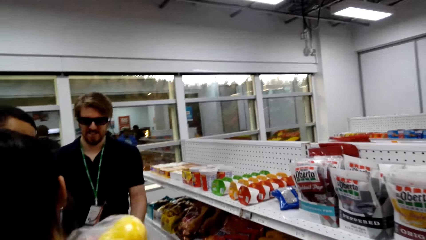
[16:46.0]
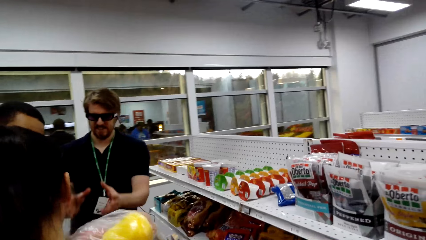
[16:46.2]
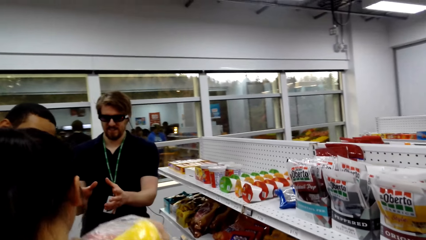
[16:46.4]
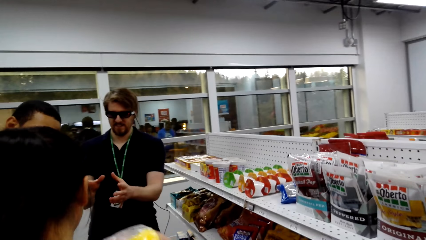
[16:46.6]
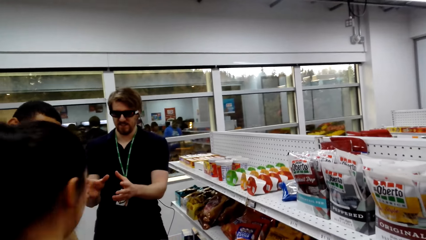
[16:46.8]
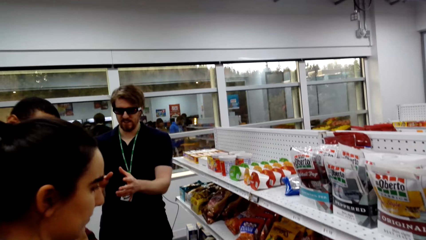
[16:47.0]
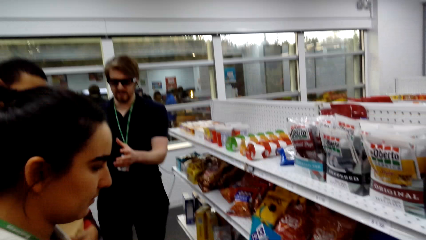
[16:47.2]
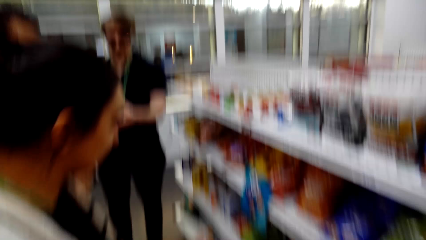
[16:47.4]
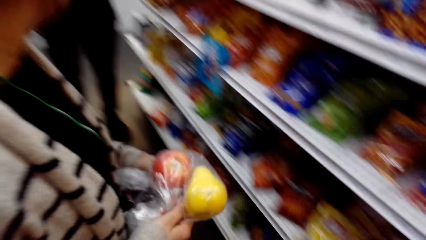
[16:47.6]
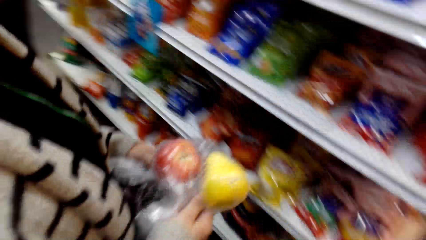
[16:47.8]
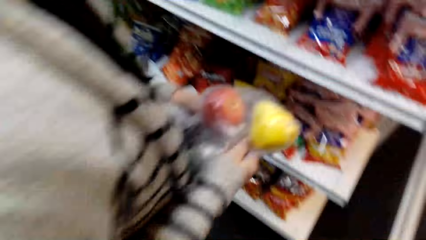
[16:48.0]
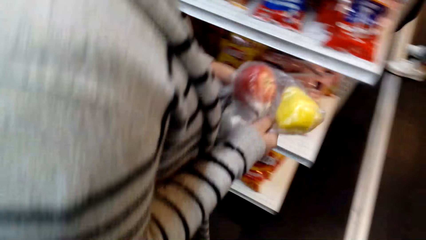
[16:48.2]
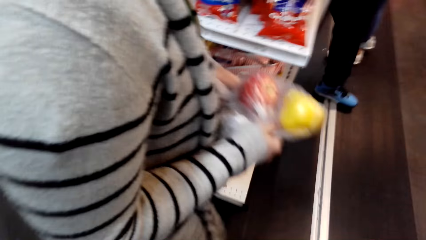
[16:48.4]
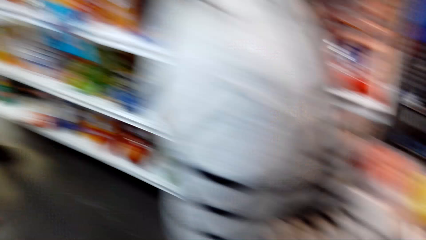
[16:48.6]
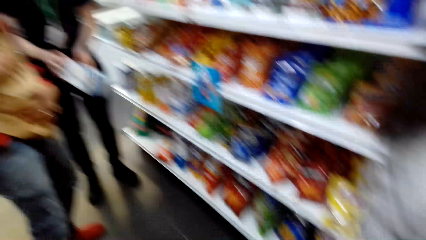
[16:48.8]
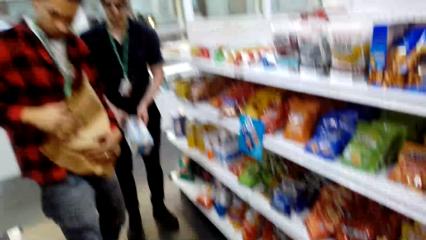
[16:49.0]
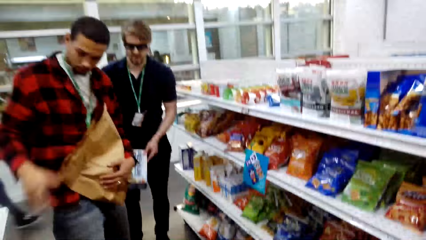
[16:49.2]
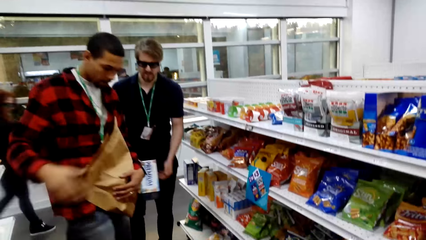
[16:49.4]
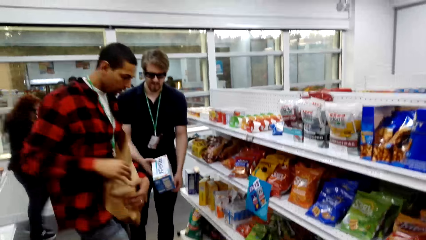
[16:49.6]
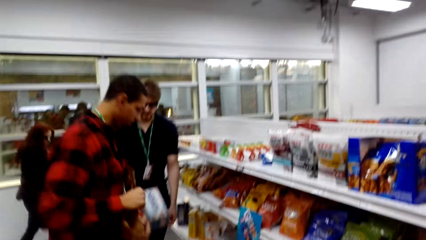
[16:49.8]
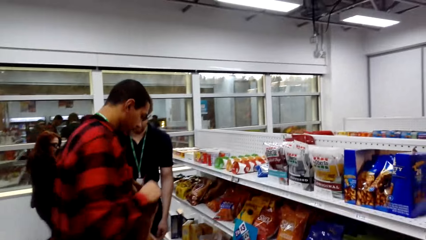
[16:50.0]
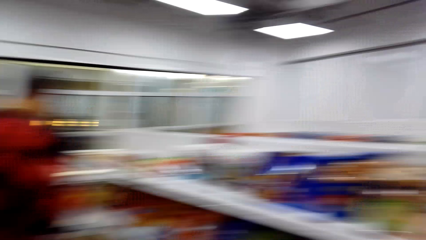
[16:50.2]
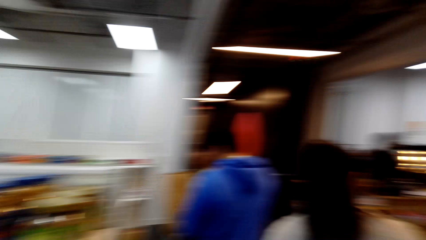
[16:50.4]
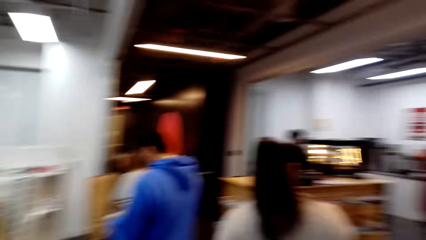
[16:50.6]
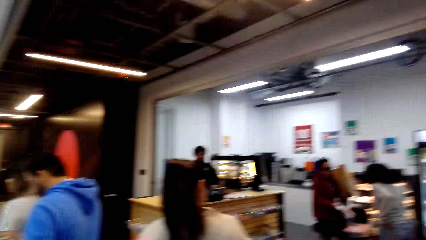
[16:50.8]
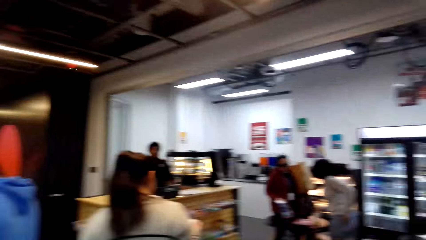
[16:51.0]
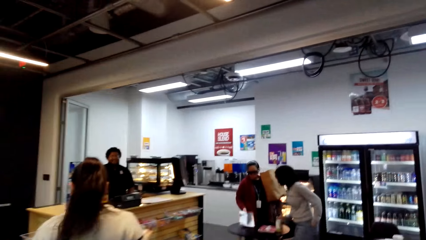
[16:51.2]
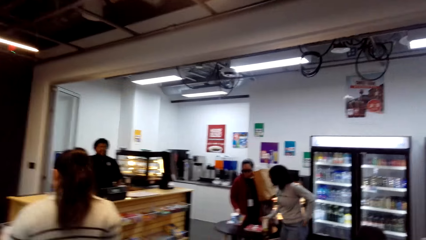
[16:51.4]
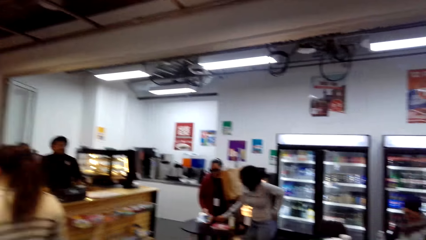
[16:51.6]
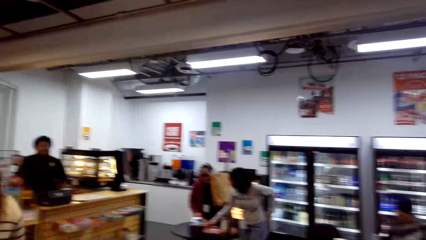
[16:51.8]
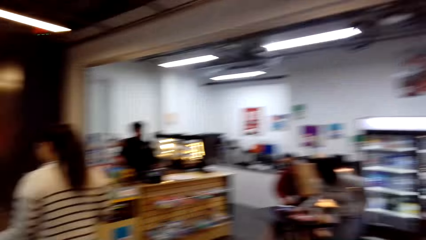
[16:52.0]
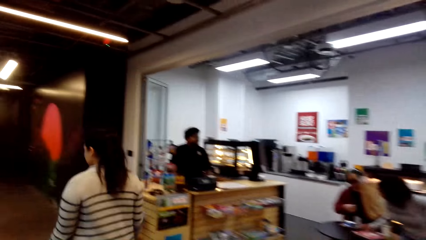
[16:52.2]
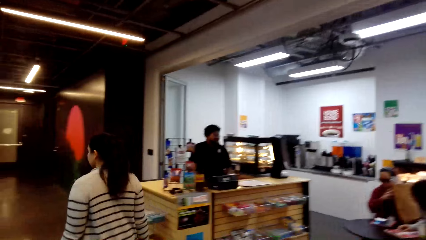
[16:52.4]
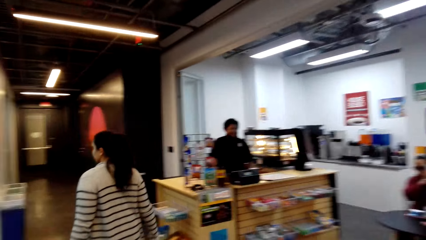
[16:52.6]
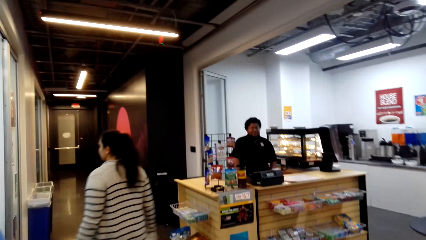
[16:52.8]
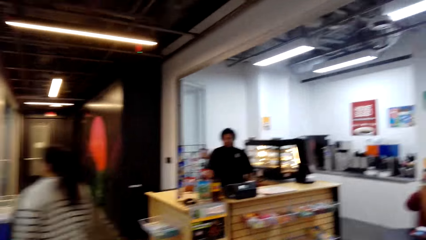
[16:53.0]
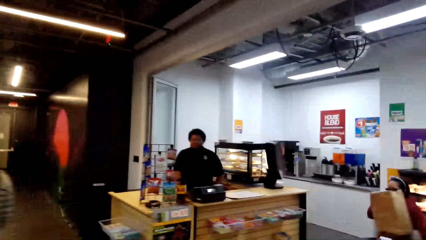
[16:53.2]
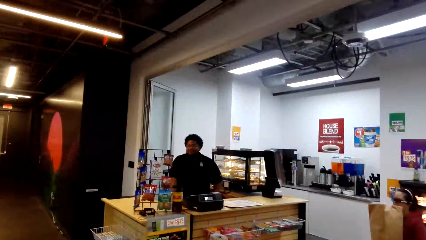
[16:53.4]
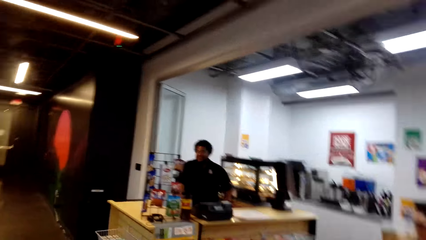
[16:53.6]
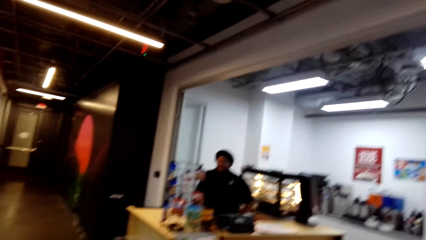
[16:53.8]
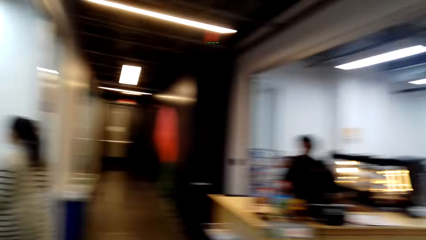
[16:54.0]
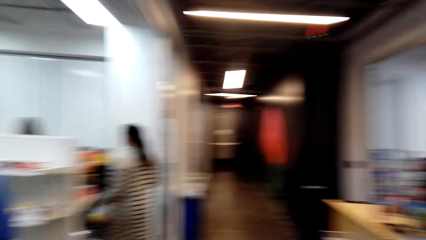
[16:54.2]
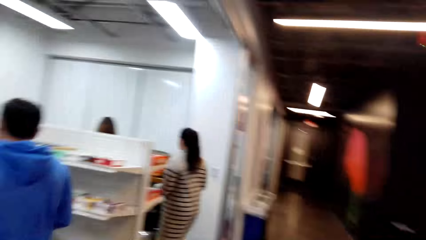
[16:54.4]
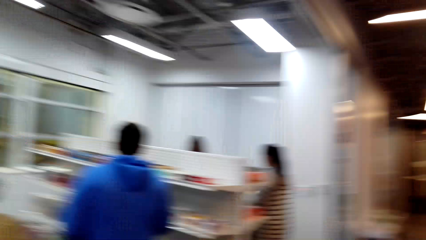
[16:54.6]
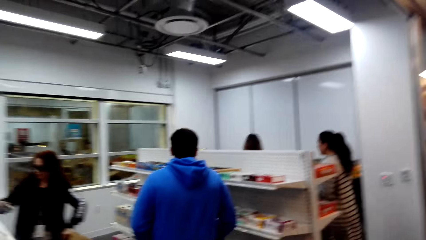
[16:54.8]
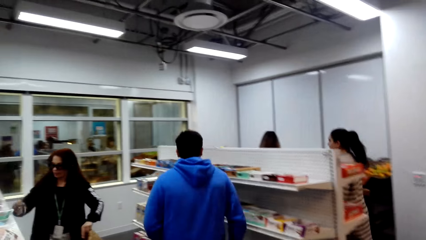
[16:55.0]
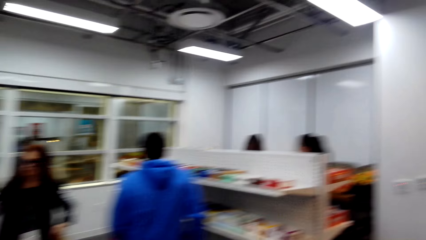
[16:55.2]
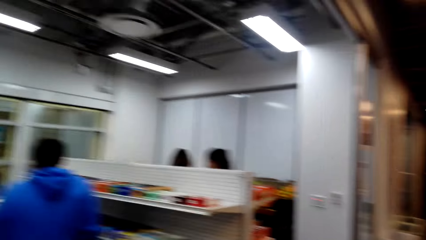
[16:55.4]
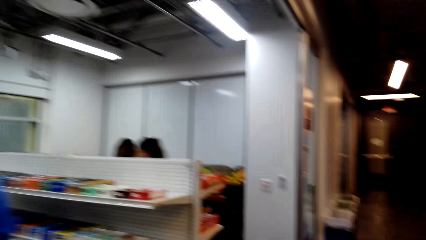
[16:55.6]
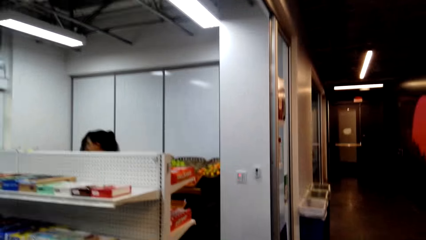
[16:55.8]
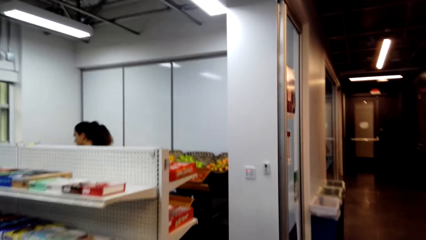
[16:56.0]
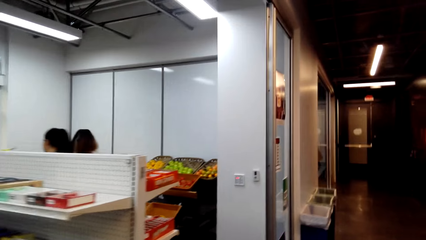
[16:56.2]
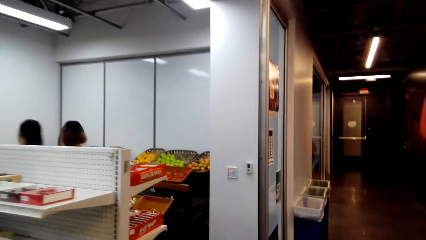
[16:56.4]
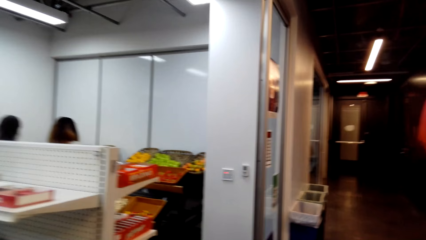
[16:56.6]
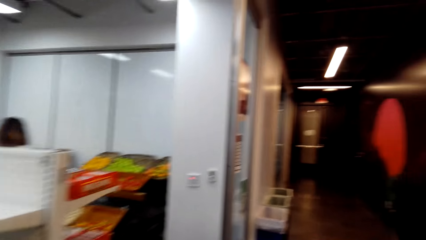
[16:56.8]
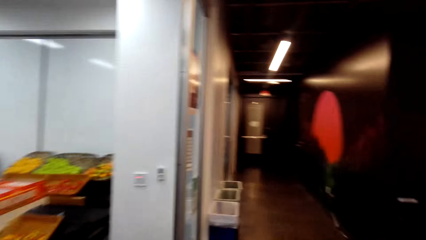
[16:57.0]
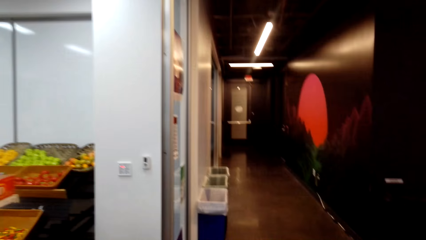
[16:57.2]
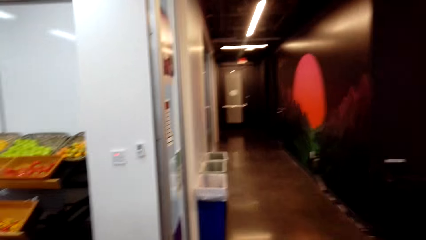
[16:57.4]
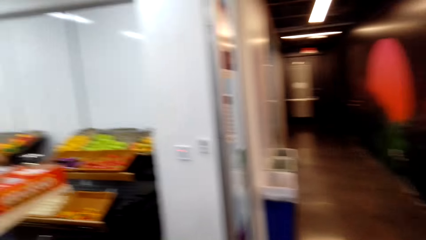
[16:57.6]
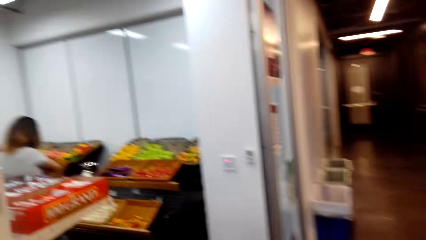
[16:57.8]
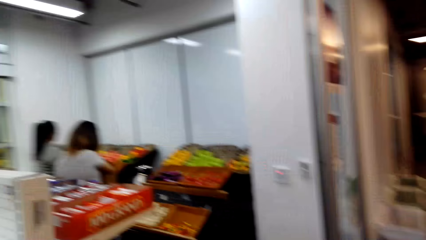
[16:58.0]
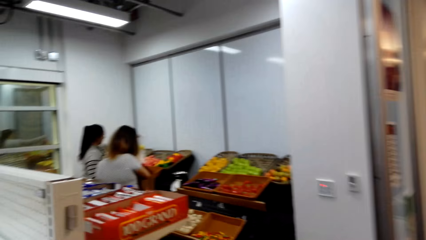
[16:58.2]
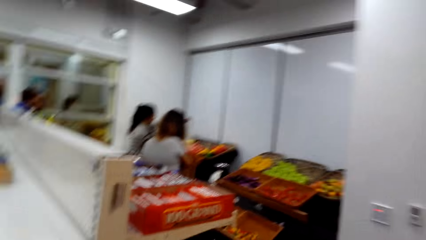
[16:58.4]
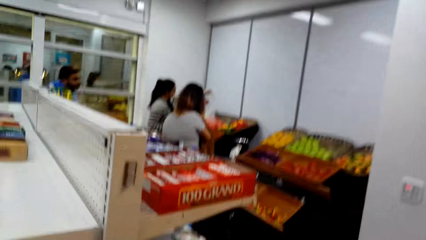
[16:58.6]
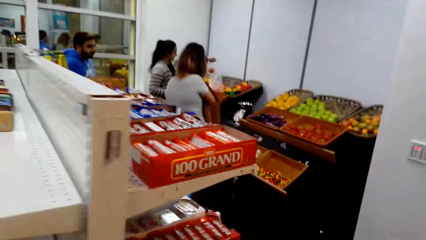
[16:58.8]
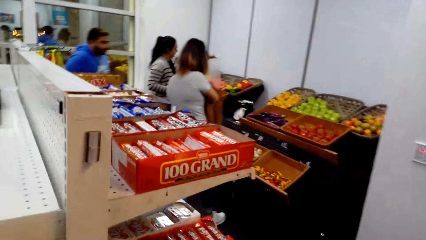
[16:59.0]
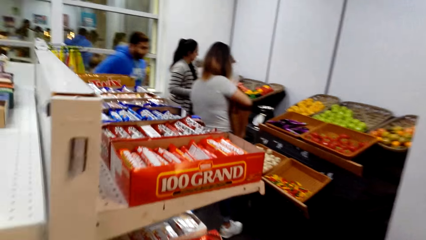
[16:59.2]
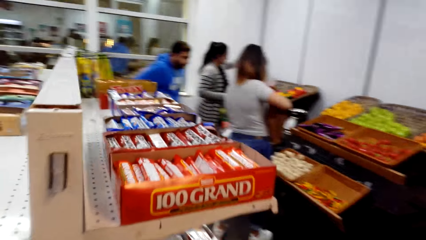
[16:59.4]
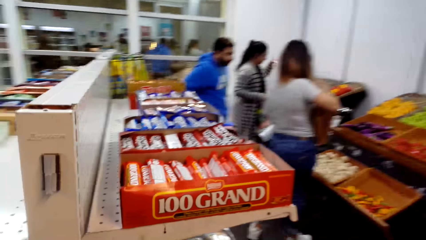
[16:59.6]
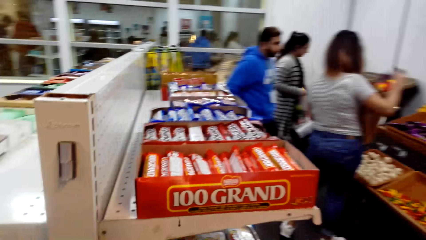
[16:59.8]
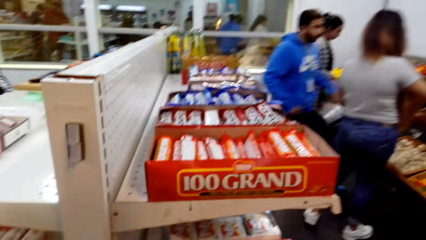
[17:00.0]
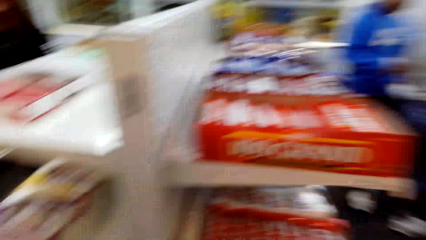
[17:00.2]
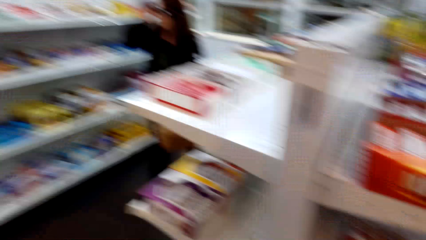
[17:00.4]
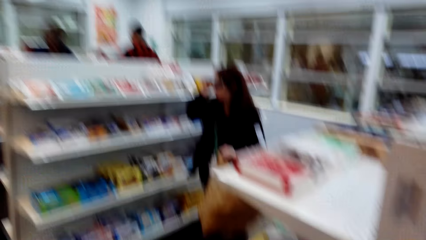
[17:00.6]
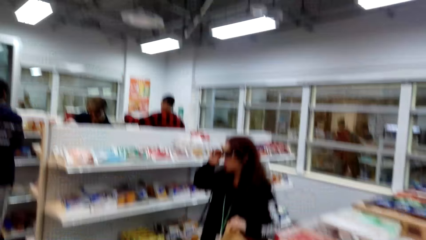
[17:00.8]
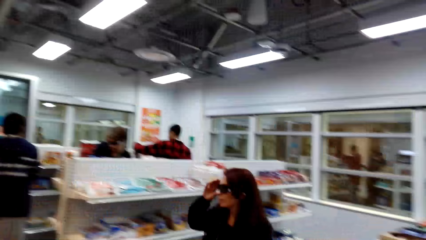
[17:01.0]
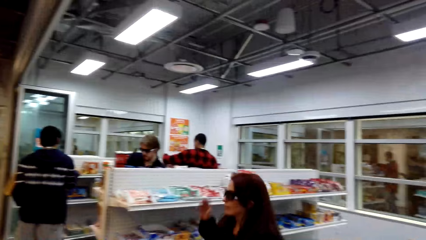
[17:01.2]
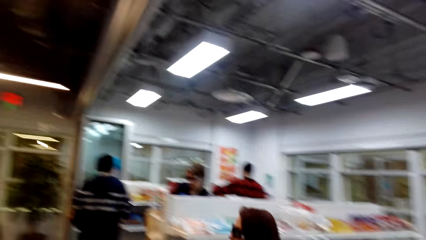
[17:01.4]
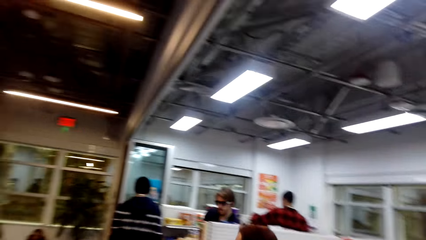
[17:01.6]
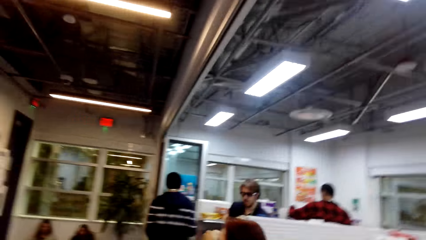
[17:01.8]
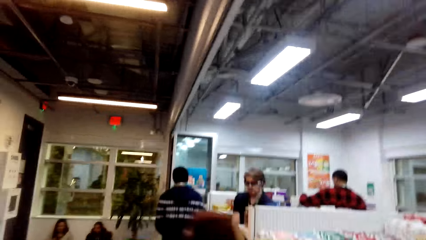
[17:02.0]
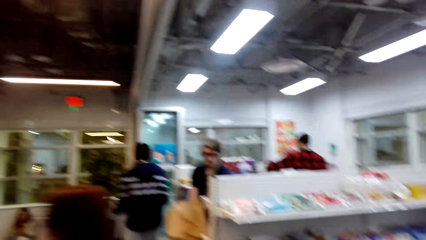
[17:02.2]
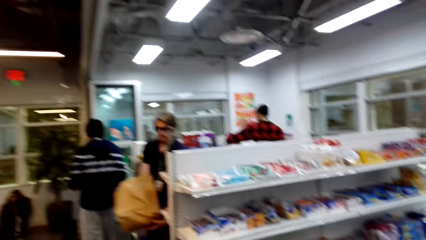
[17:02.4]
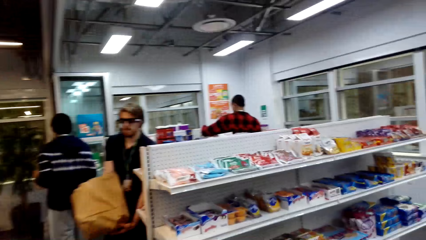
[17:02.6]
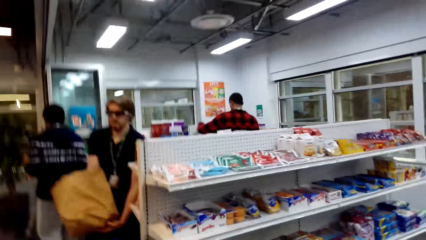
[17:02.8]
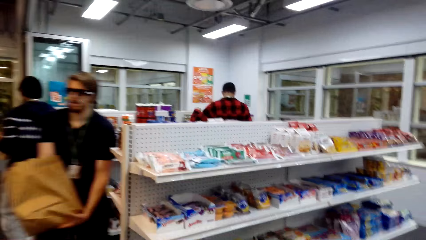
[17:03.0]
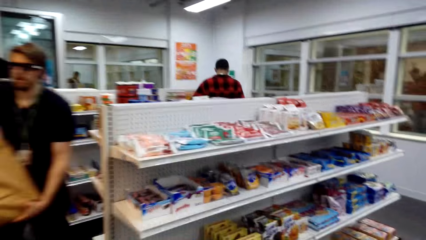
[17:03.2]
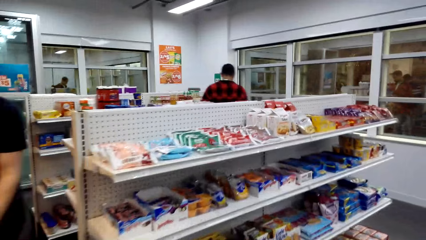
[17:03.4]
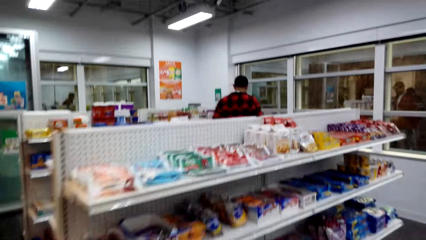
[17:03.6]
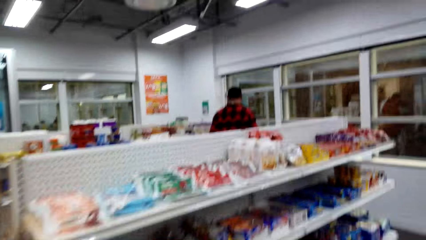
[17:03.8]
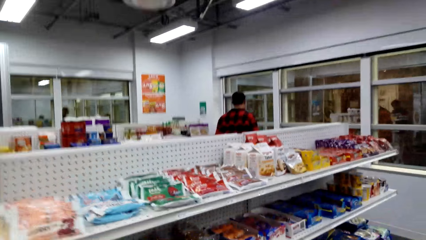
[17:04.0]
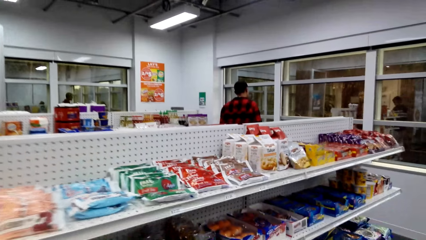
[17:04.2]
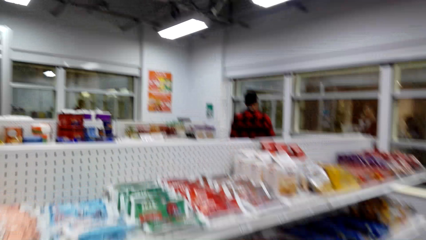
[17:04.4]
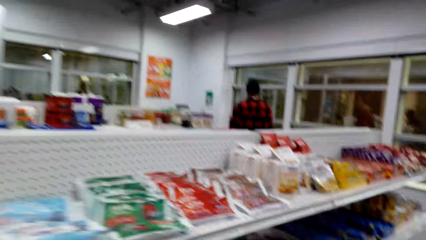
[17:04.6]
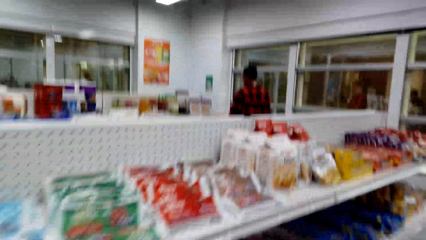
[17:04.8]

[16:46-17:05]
A lady takes the apple from the paper. The camera wearer looks around. They walk in the supermarket.
